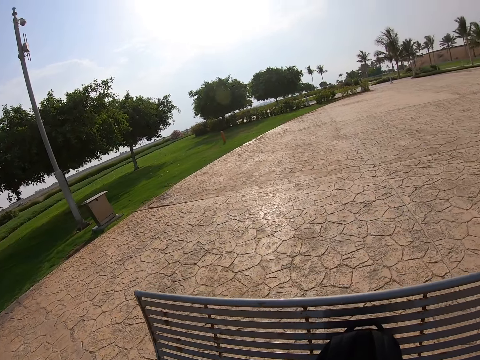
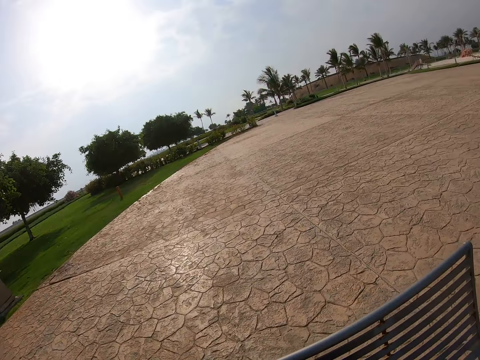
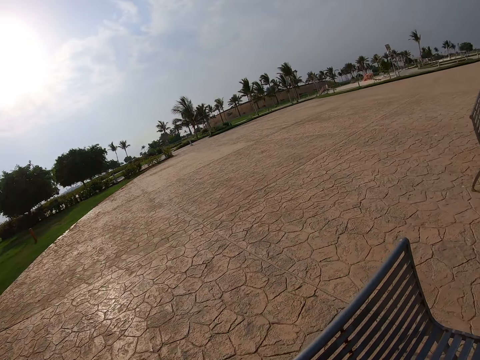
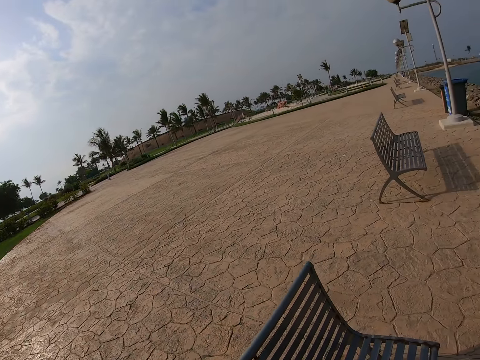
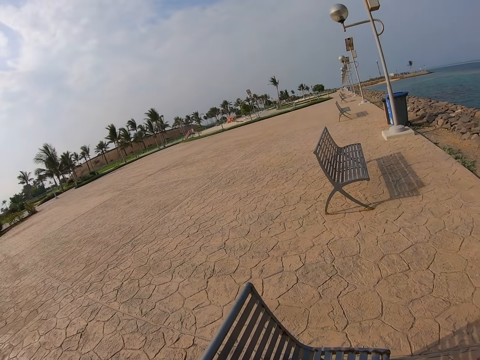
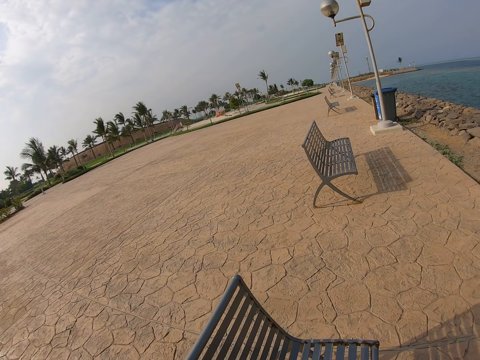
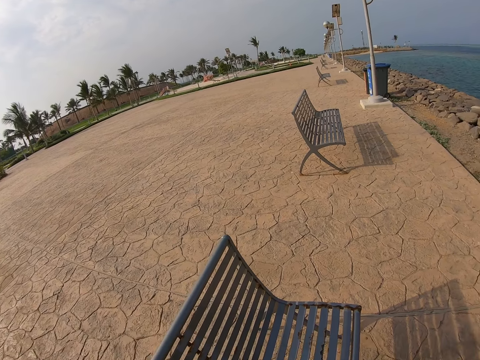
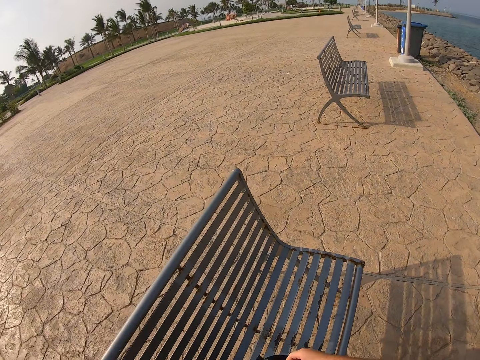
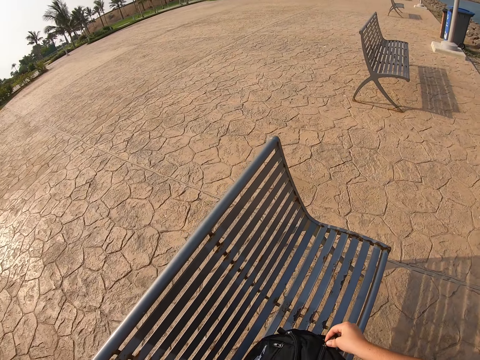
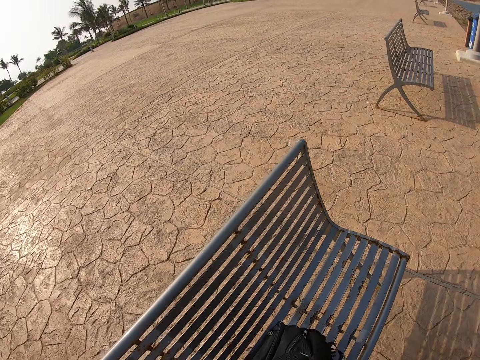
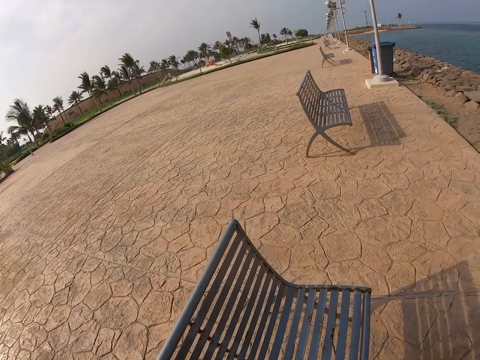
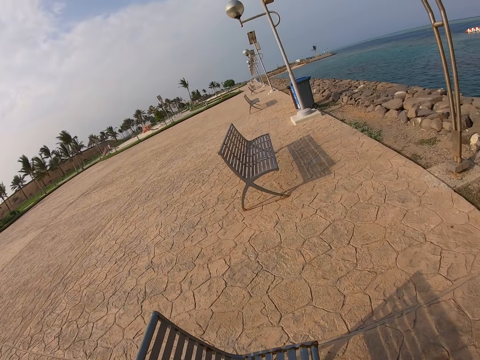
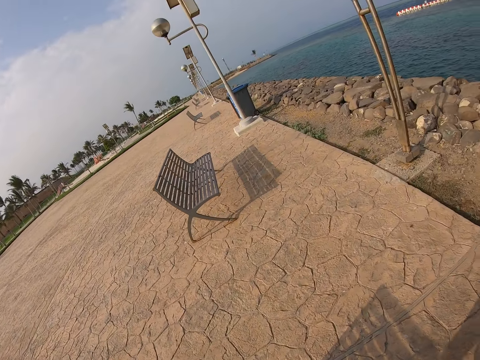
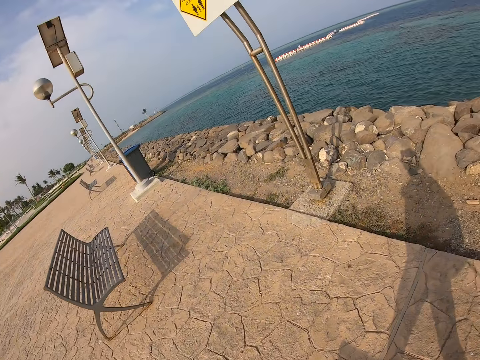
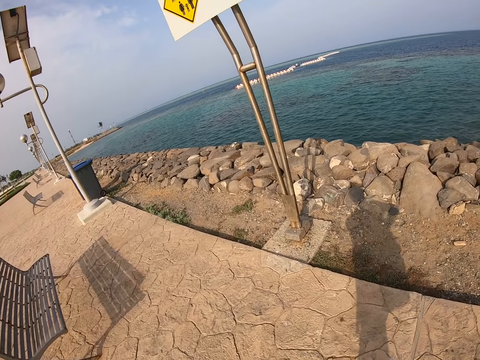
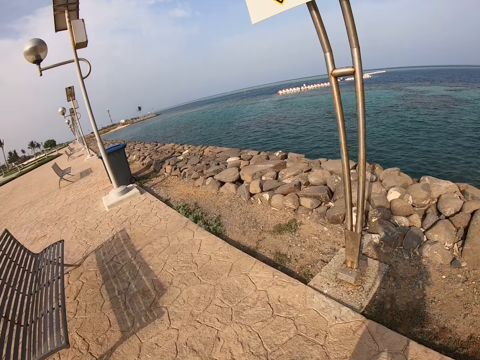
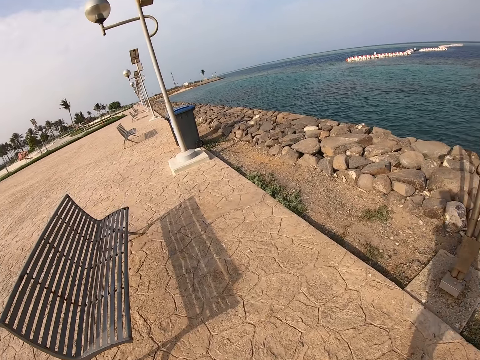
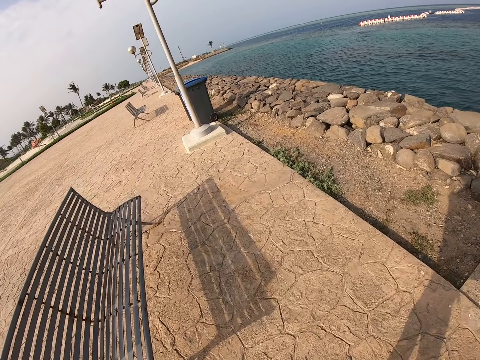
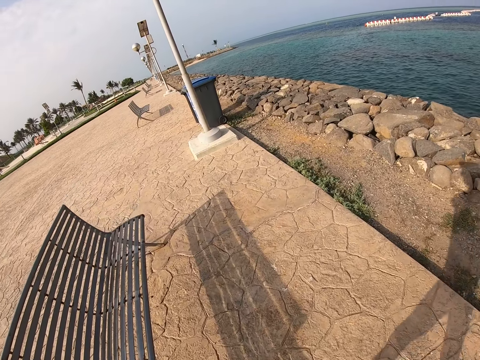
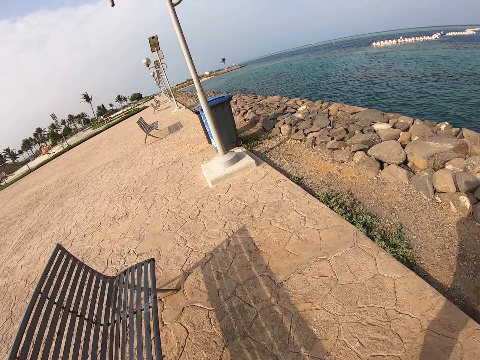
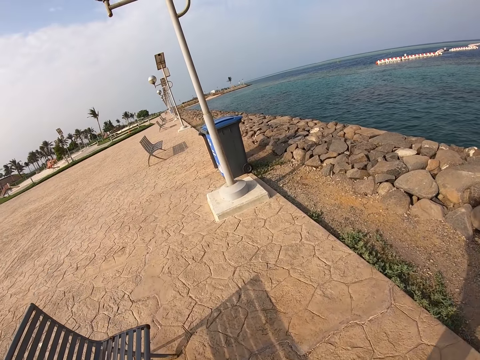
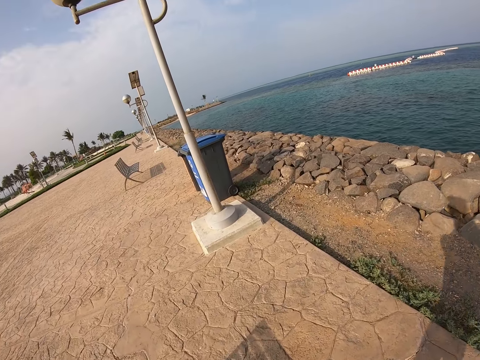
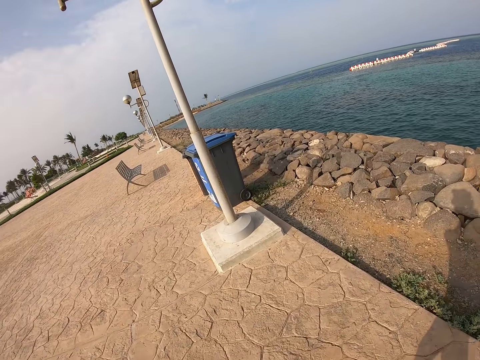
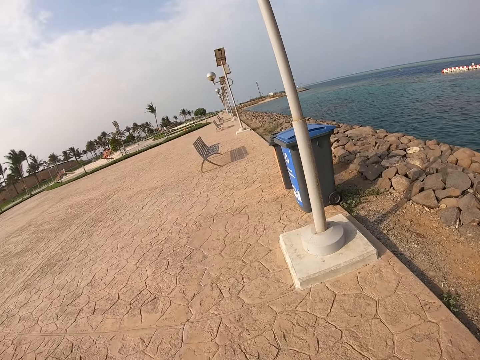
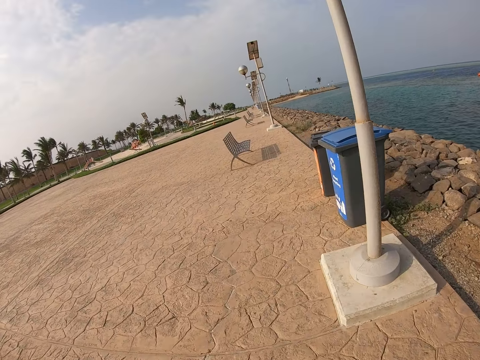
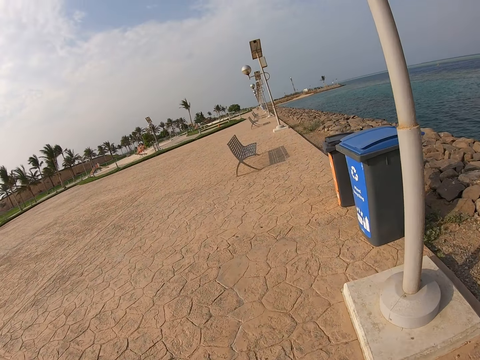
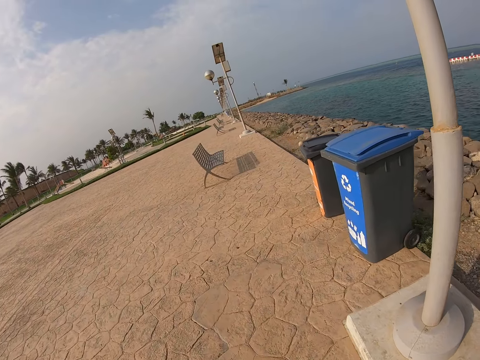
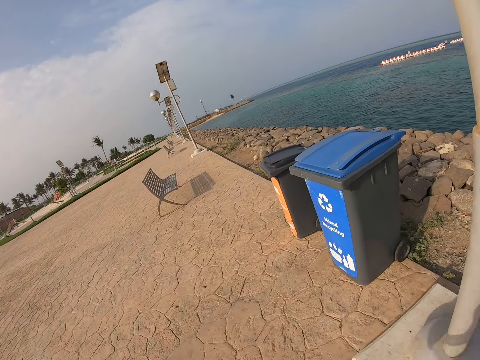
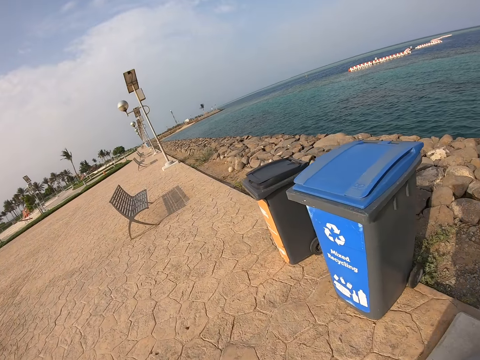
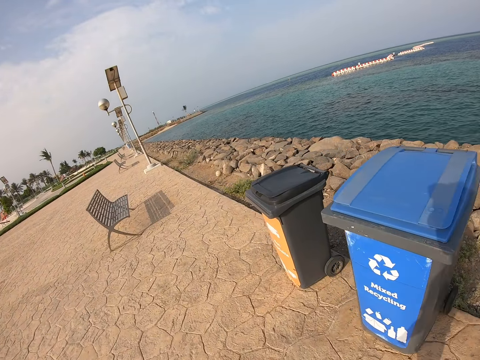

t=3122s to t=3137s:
The camera wearer closes a bag. They pick the bag on the bench, carry the bag, and walk on the pavements around the compound.

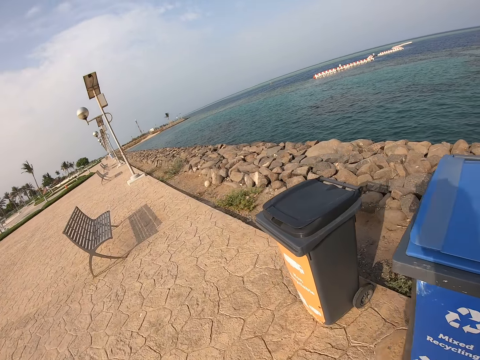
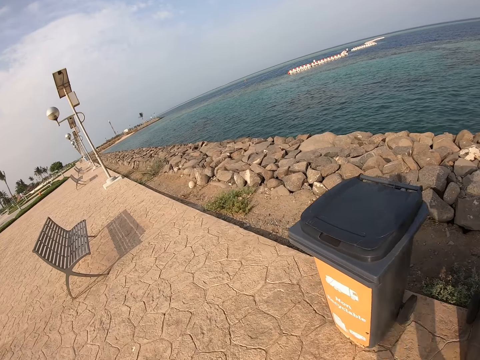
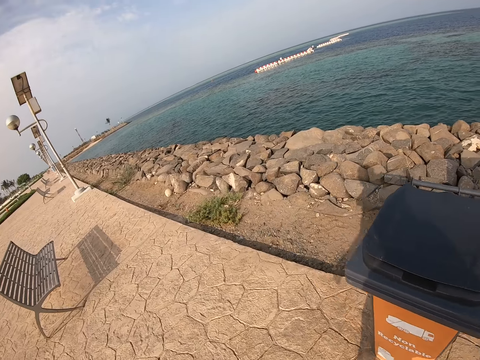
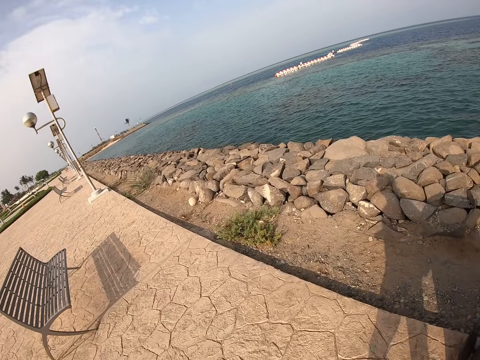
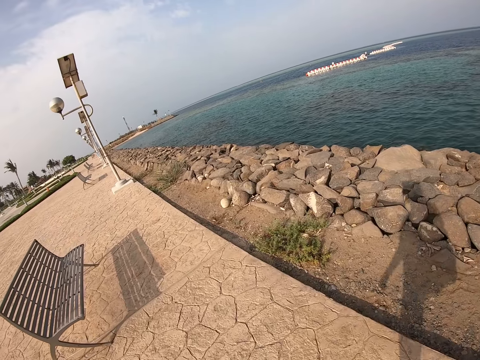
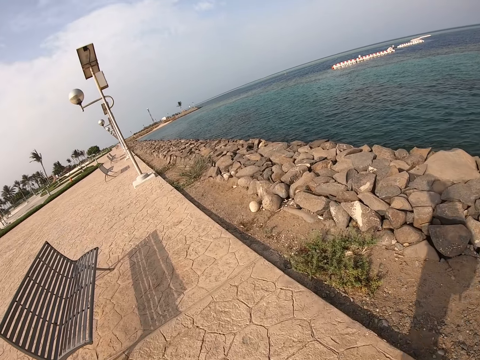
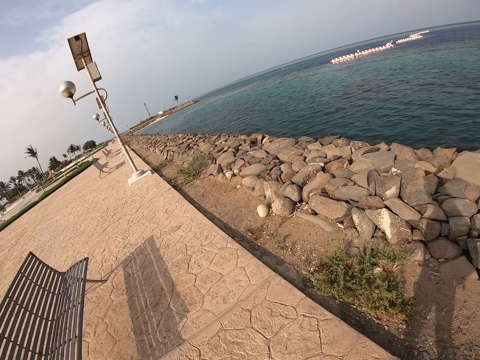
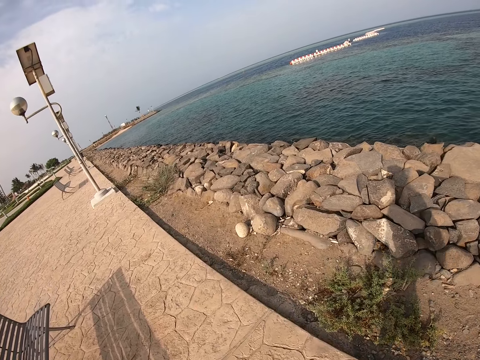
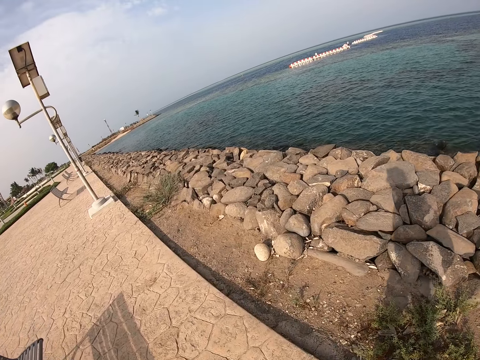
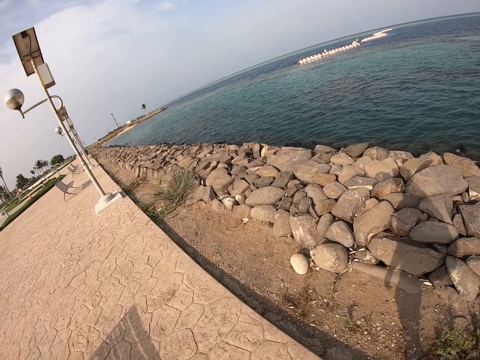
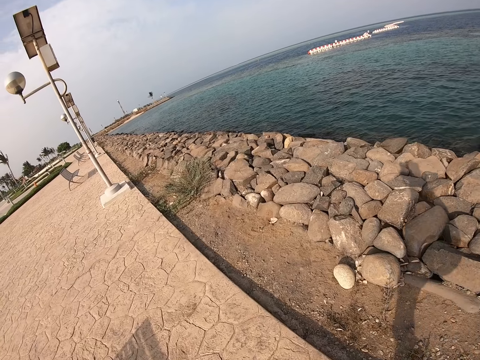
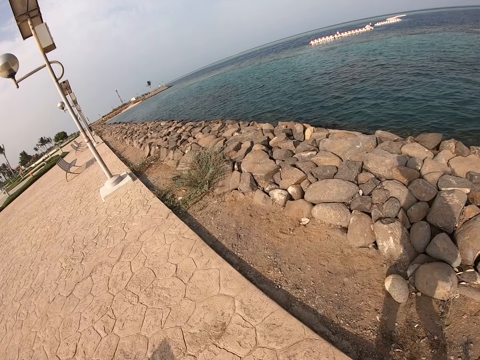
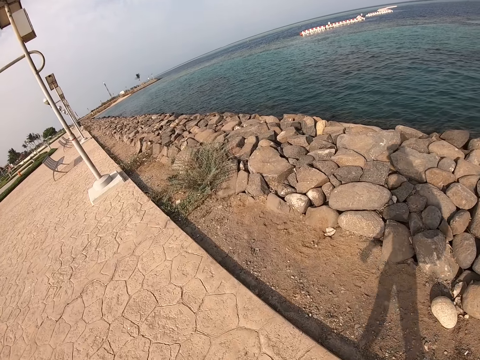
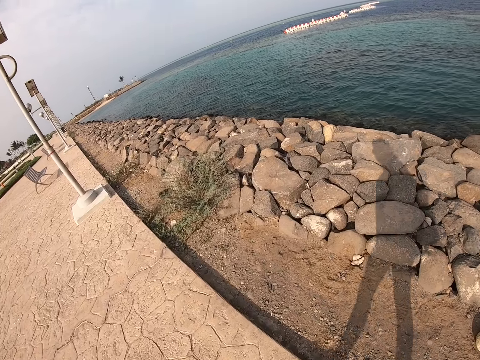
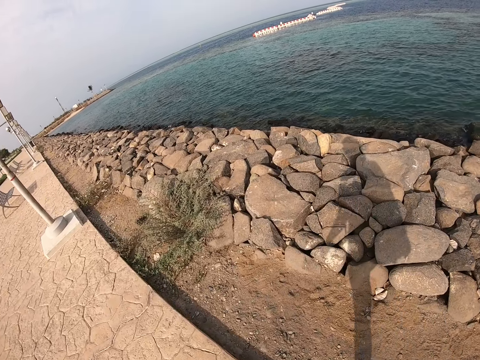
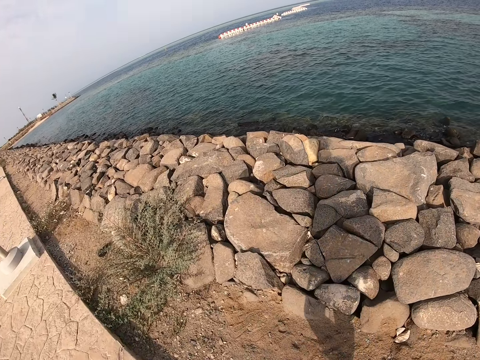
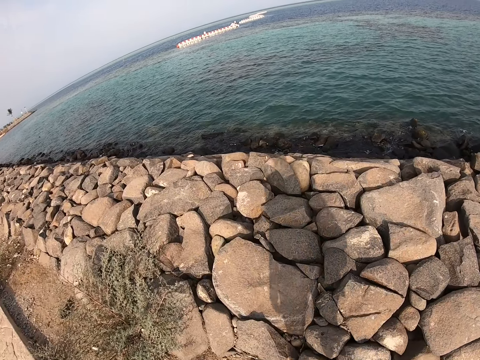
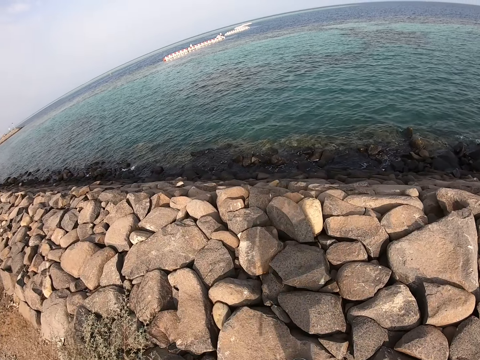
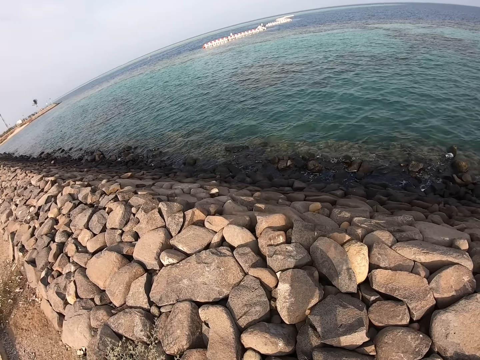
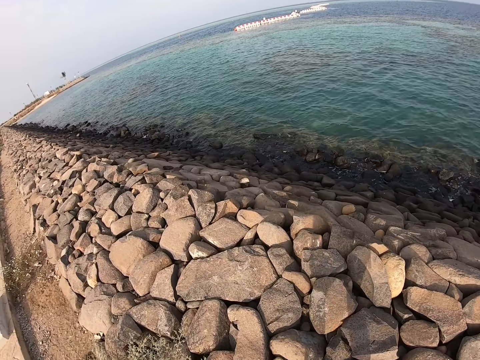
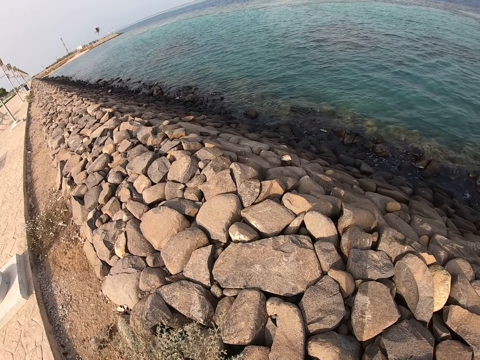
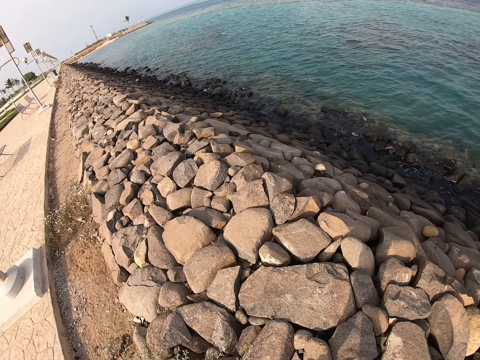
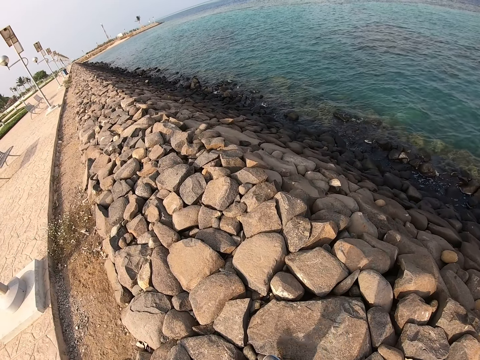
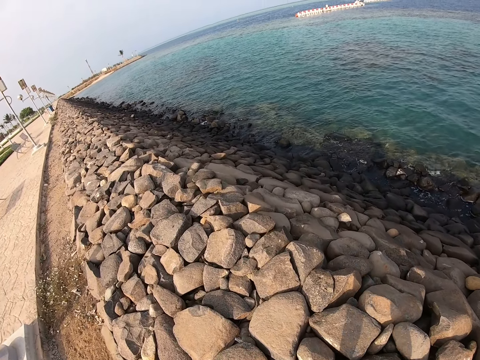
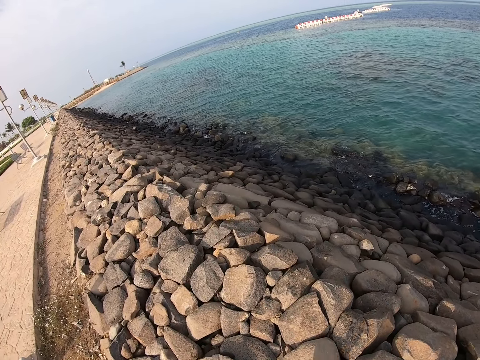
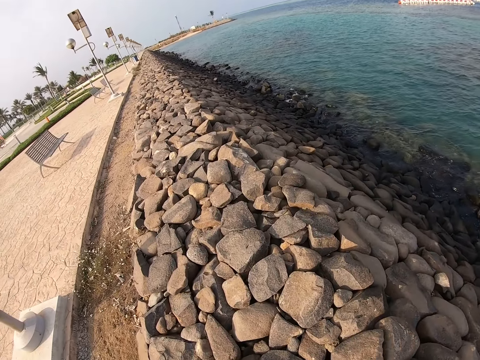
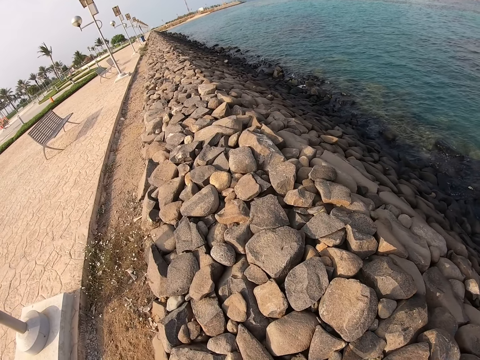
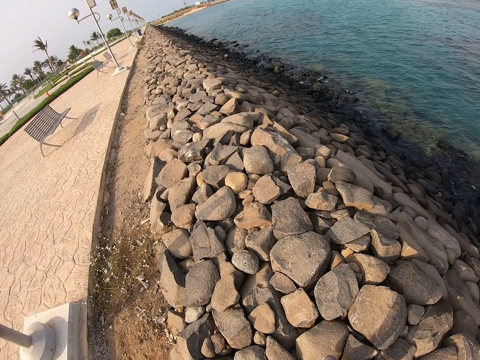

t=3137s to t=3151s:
The camera wearer walks on the stones.
